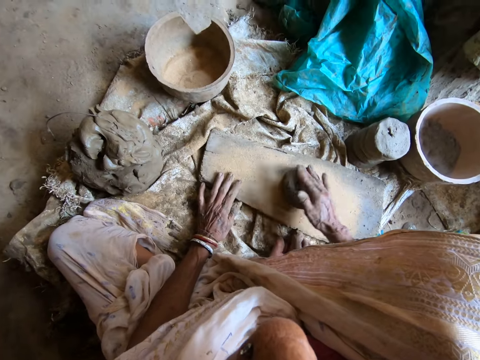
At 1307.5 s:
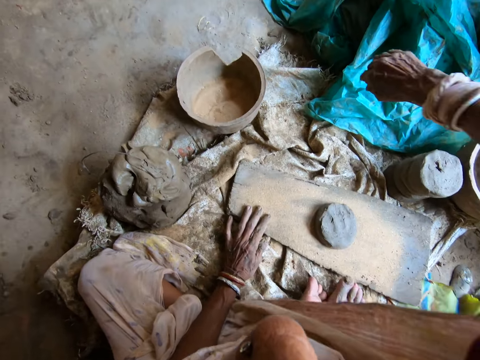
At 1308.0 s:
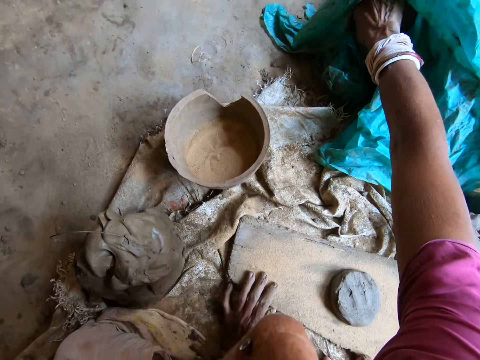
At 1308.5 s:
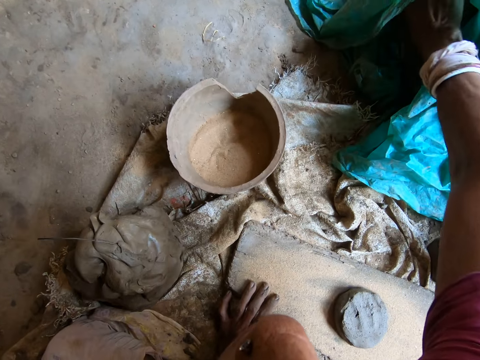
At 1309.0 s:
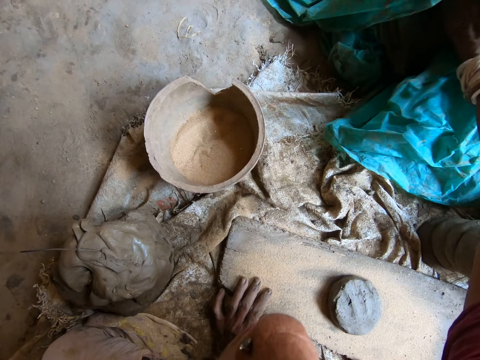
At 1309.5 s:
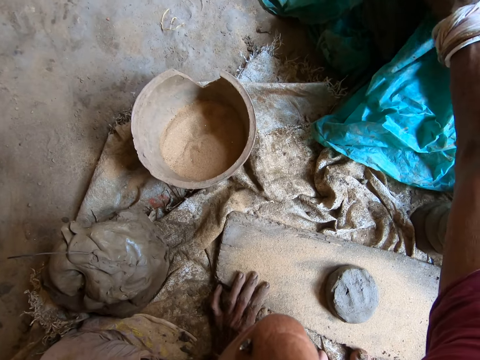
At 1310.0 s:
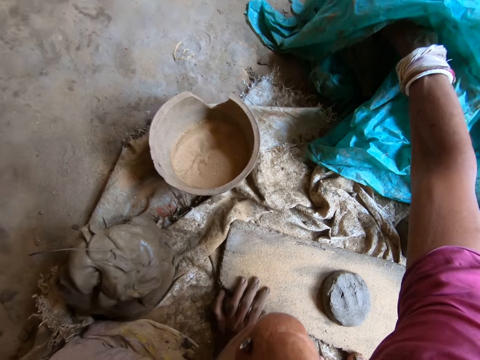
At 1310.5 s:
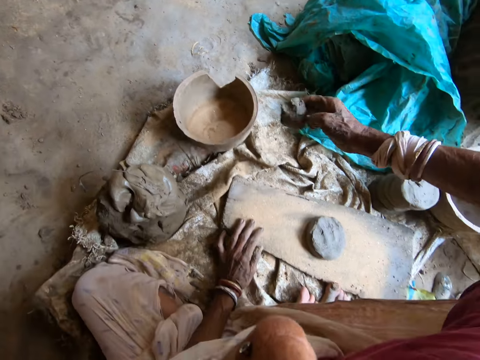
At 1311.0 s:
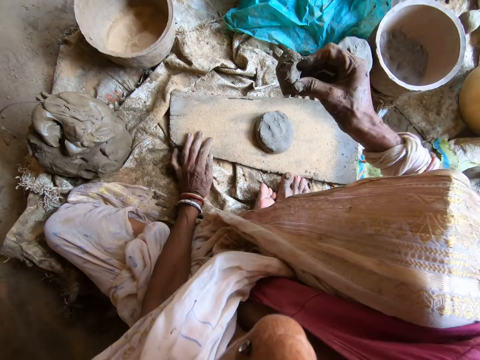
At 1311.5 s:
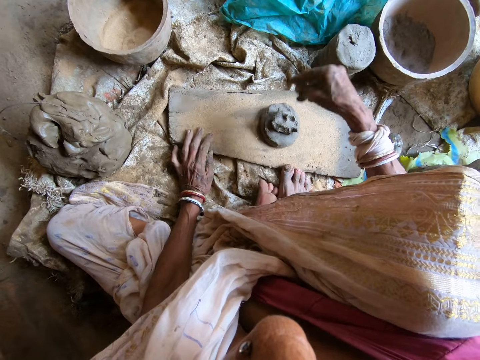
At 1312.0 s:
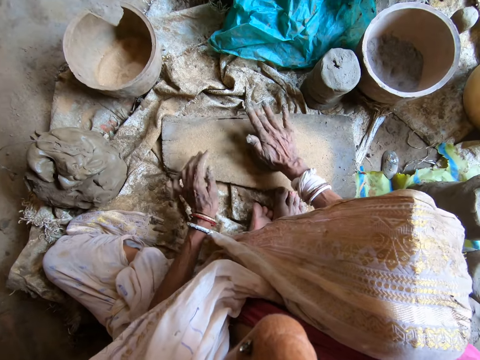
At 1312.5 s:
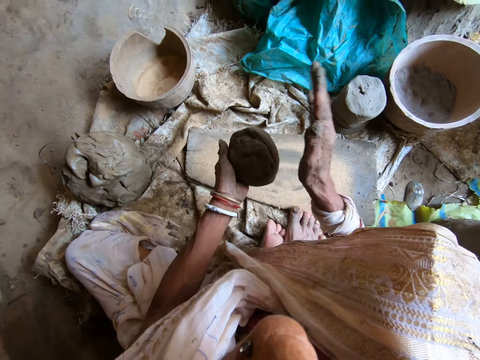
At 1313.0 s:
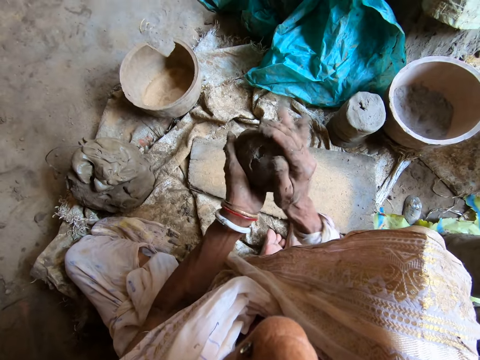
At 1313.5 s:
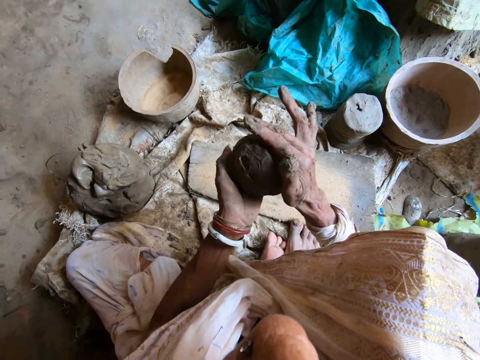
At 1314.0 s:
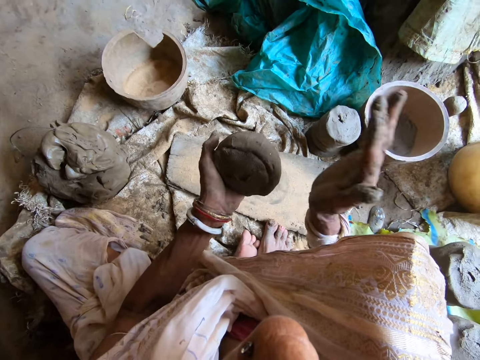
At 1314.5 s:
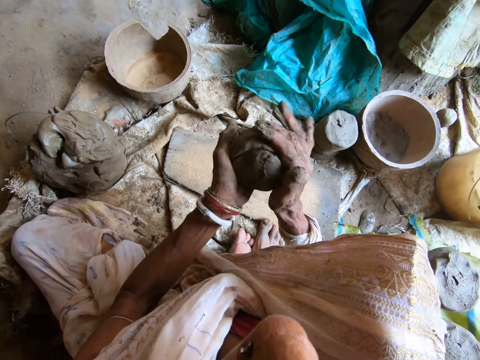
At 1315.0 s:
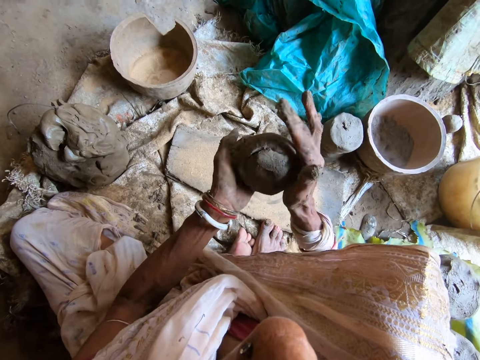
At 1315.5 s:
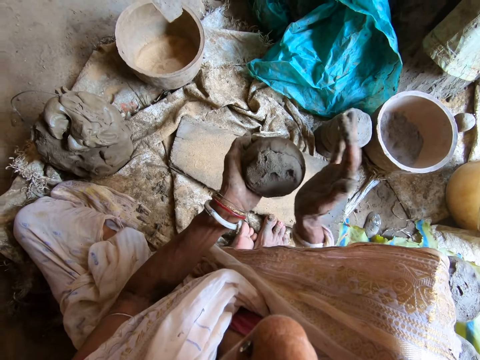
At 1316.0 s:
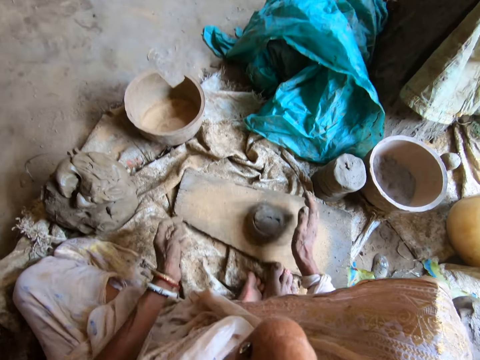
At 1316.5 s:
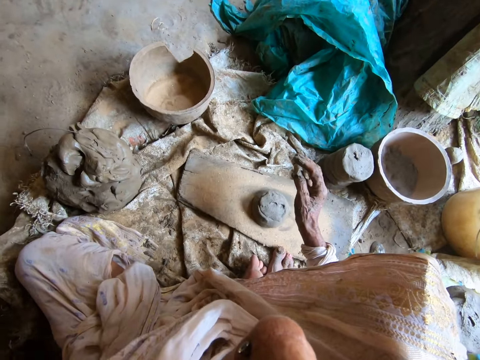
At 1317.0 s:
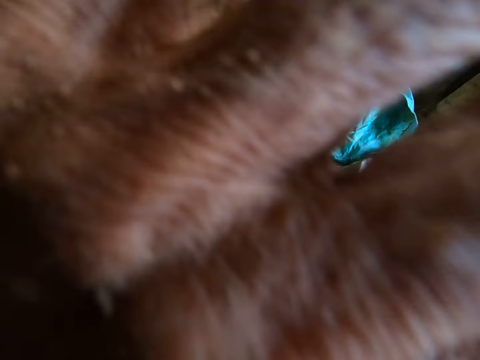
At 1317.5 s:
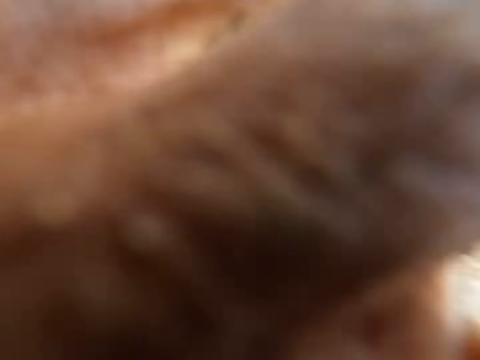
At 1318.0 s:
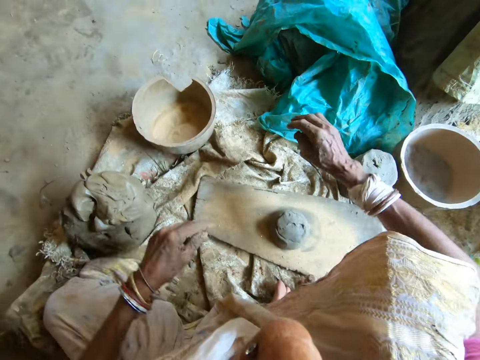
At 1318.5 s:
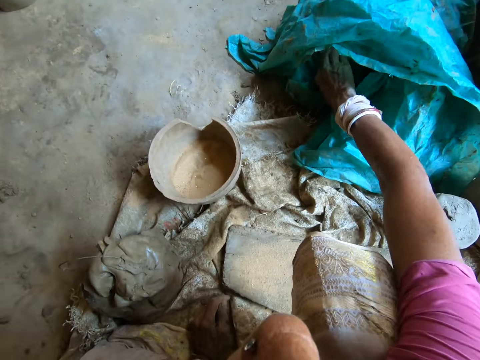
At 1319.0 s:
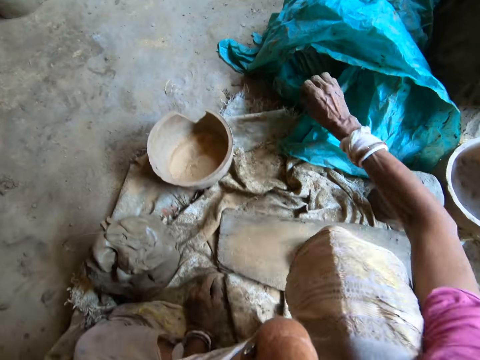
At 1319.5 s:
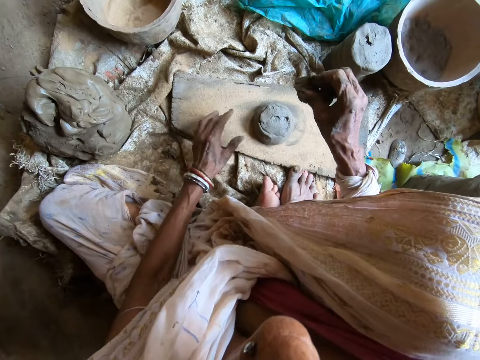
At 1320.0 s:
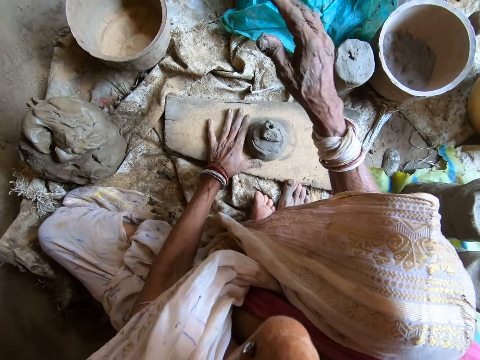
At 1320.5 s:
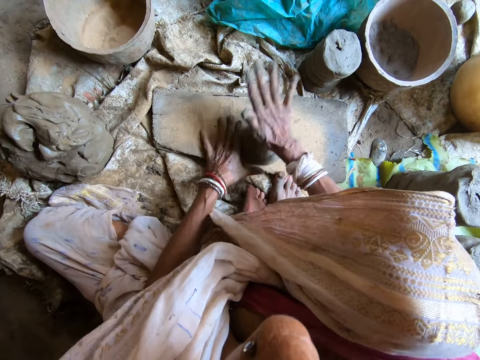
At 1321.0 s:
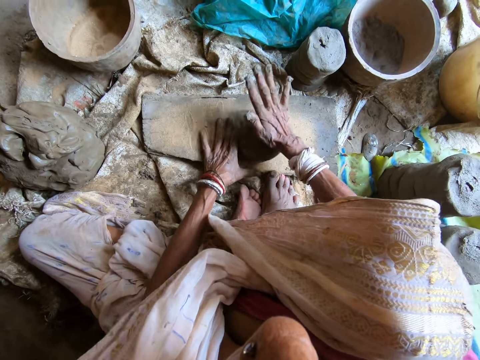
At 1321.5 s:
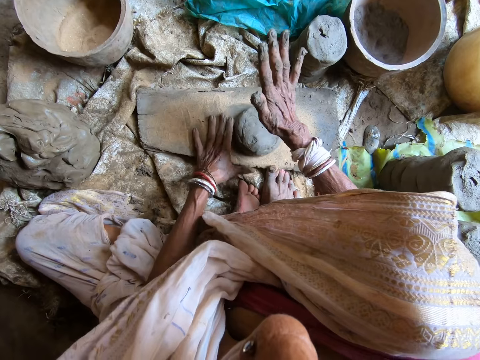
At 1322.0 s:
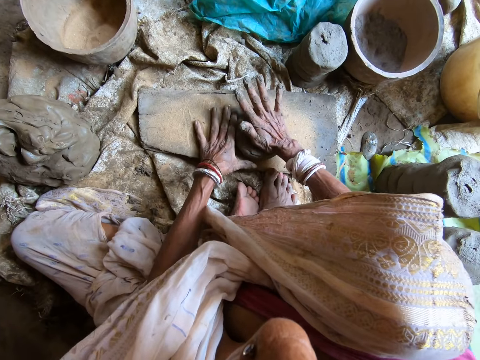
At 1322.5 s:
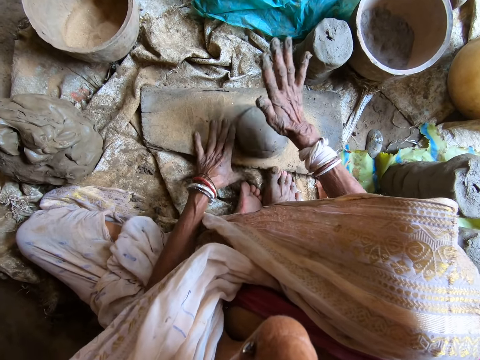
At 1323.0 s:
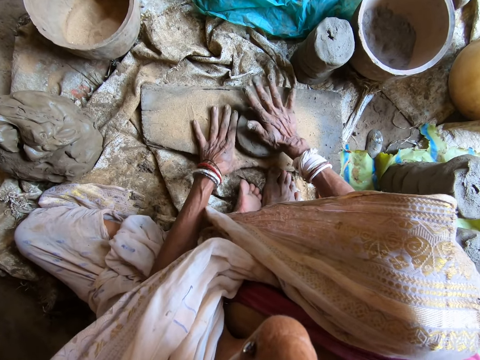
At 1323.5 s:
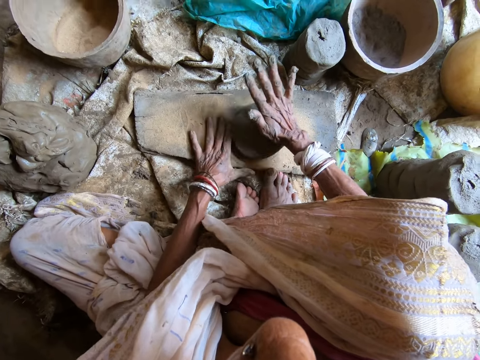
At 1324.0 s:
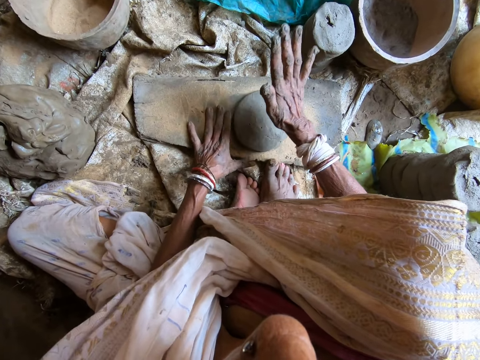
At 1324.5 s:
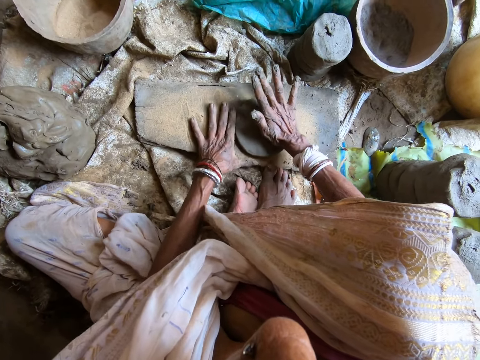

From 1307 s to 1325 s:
The camera wearer drops the molded clay on the plank with her right hand. She reaches for the polythene bag with her right hand. She scoops clay from the polythene bag with her right hand. She throws the clay on the molded clay with her right hand. She picks up the molded clay with her right hand. She puts the molded clay in her left hand. She hits the molded clay in her left hand with her right hand. She drops the molded clay in her hands on the plank. She raises her left hand to her head. She reaches for the polythene bag with her right hand. She scoops clay from the polythene bag with her right hand. She throws the clay on the molded clay with her right hand. She guides the molded clay on the plank with her left hand. She hits the molded clay on the plank with her right hand.

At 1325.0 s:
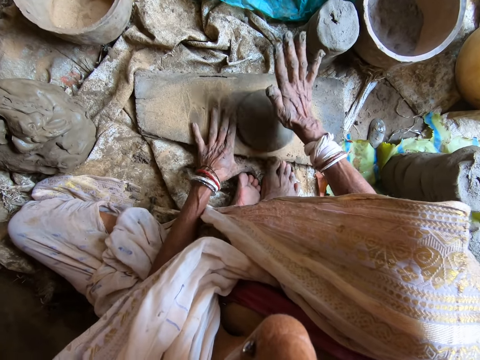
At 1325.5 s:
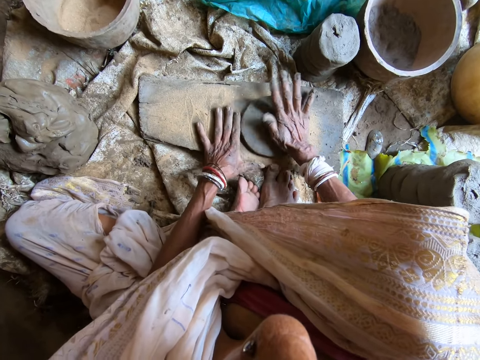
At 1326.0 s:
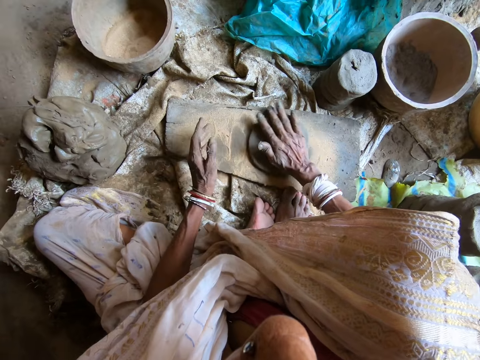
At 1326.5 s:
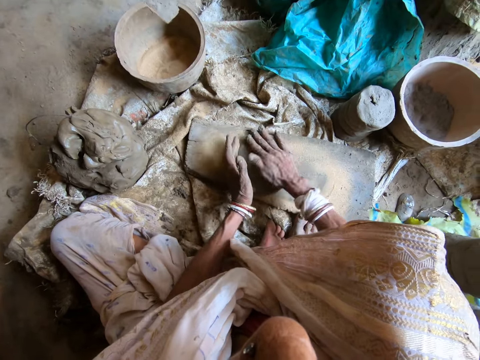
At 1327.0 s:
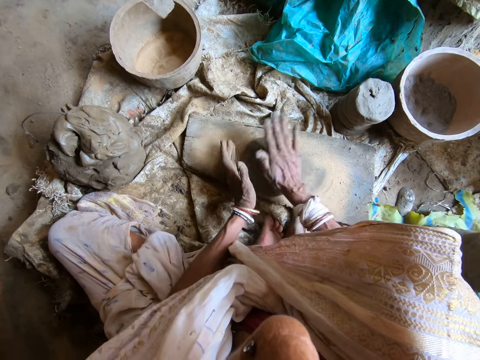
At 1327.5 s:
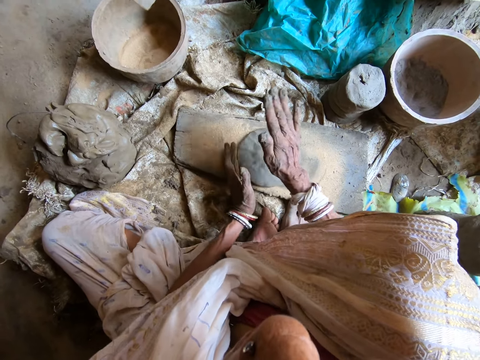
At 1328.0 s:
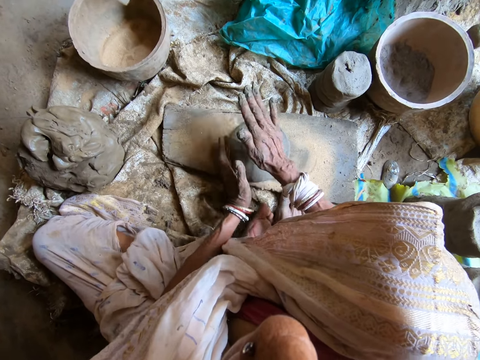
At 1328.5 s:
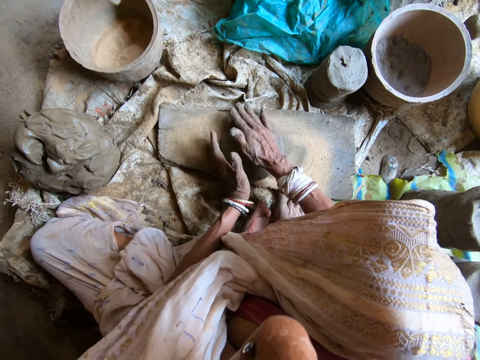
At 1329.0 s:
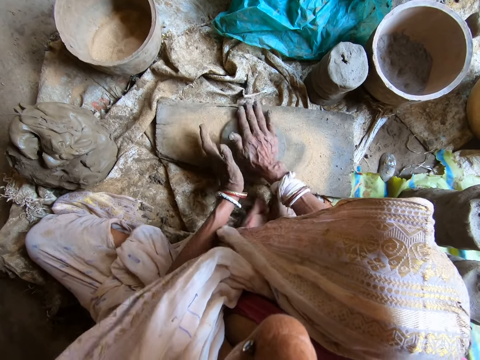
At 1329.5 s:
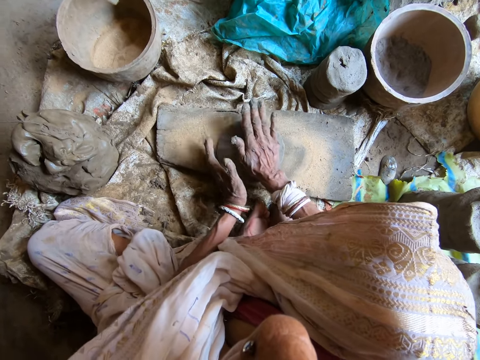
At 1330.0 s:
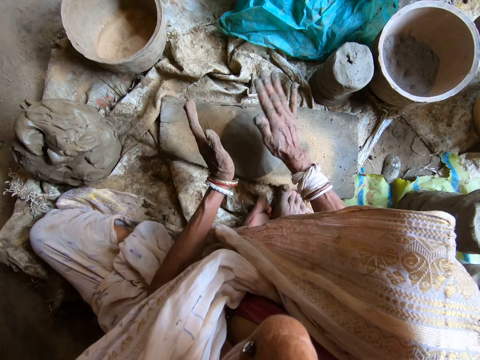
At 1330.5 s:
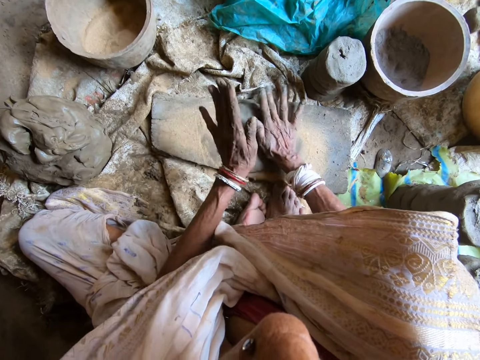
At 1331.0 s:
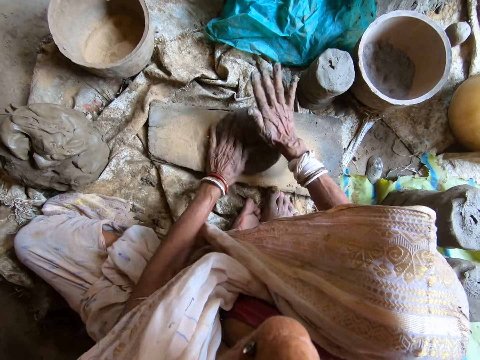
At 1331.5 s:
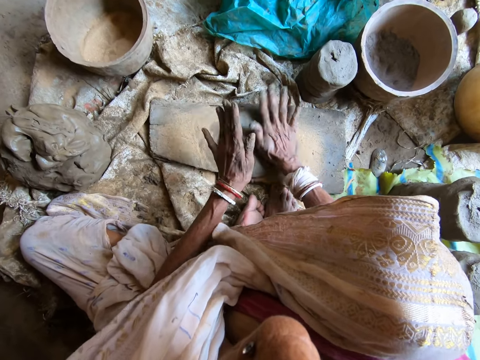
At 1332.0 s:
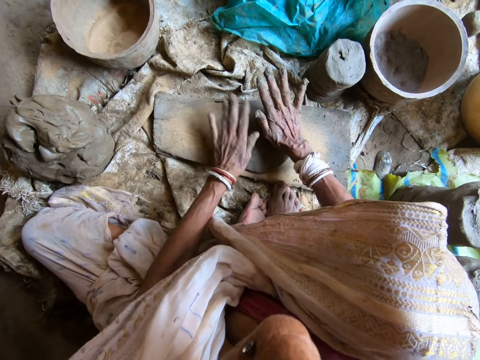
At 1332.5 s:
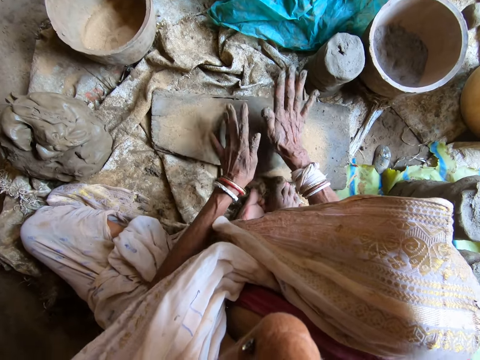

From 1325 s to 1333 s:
The camera wearer hits the molded clay on the plank with both hands.
